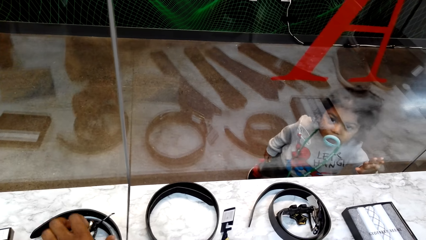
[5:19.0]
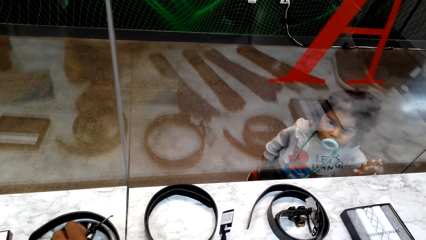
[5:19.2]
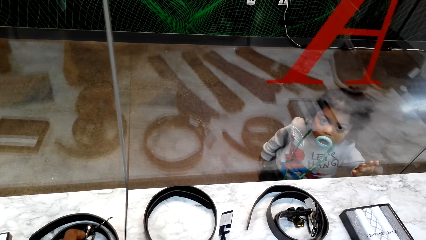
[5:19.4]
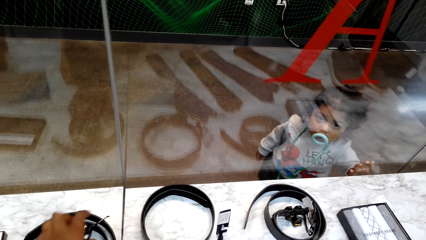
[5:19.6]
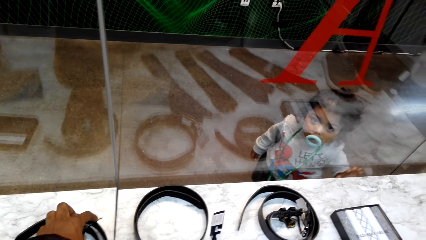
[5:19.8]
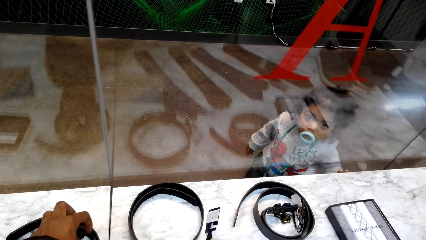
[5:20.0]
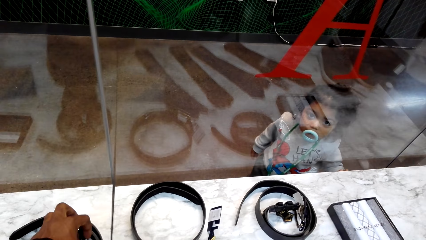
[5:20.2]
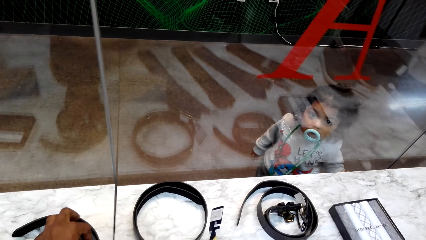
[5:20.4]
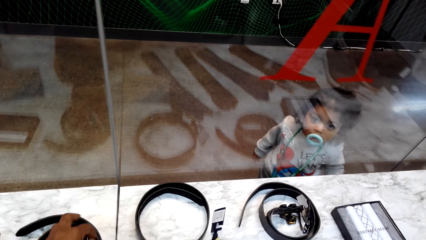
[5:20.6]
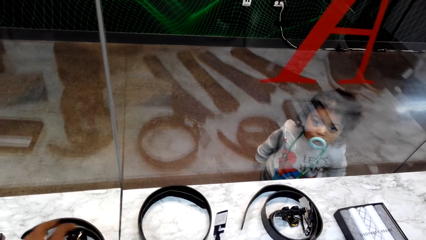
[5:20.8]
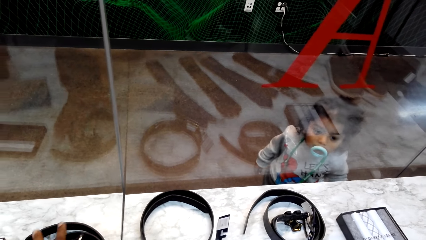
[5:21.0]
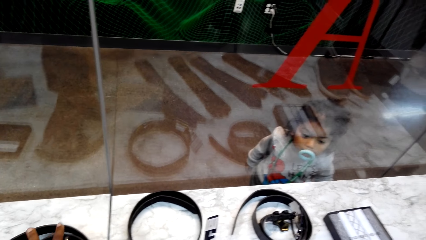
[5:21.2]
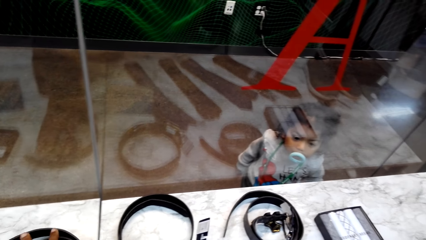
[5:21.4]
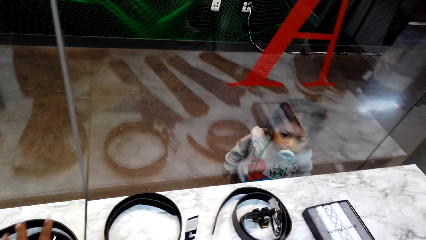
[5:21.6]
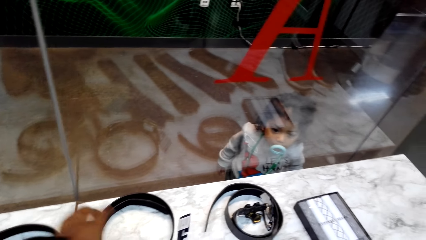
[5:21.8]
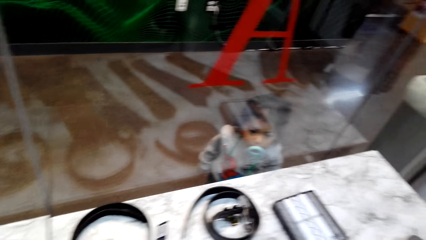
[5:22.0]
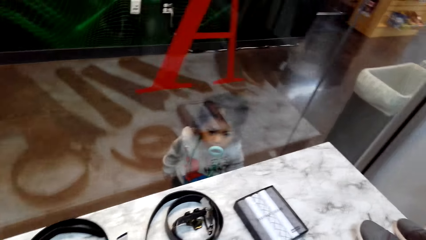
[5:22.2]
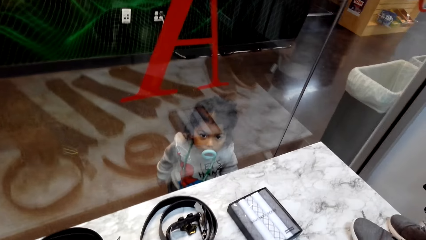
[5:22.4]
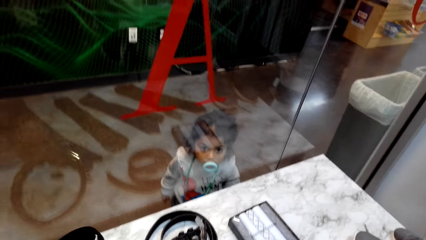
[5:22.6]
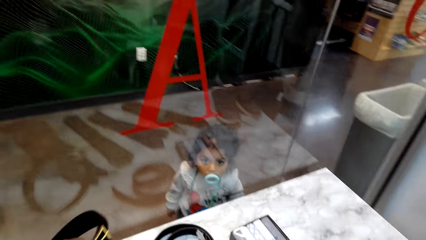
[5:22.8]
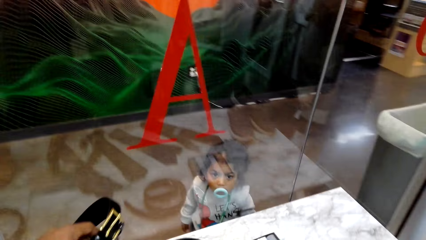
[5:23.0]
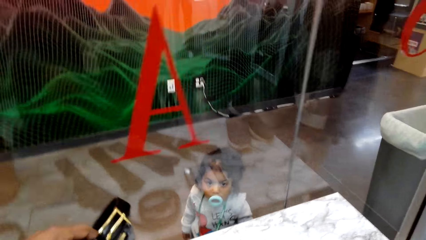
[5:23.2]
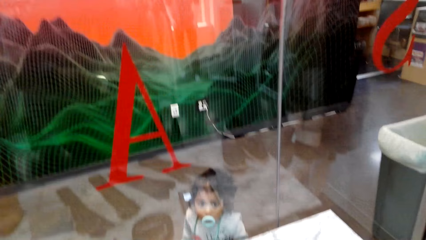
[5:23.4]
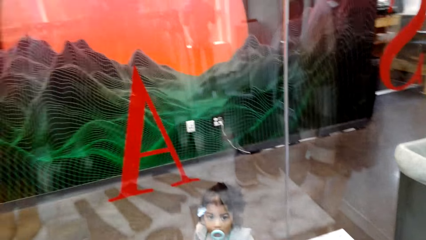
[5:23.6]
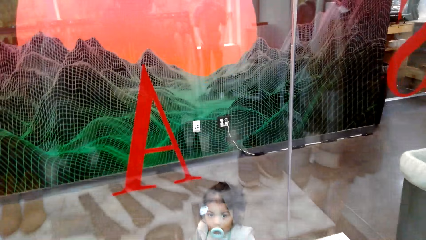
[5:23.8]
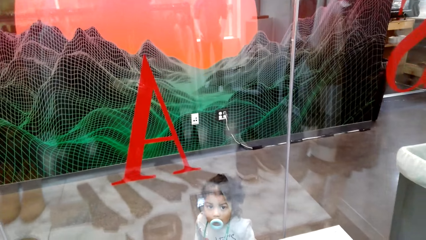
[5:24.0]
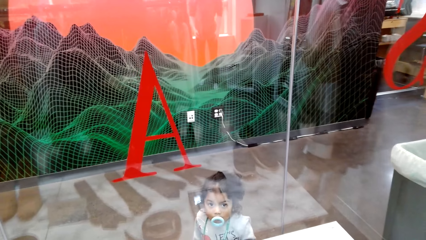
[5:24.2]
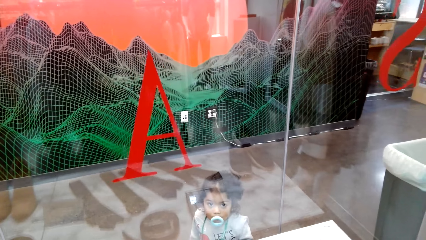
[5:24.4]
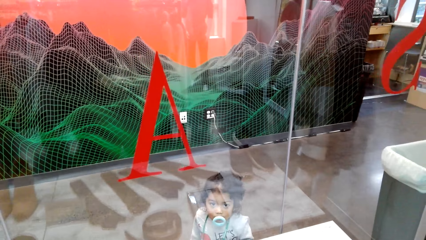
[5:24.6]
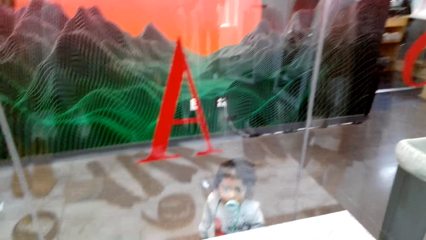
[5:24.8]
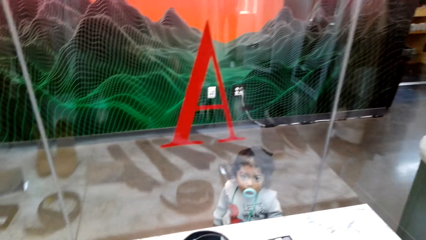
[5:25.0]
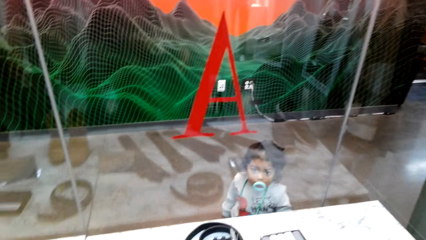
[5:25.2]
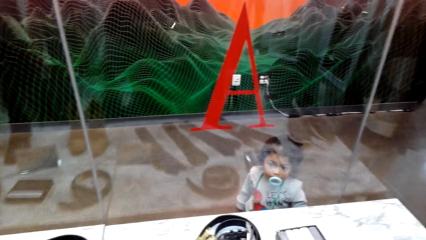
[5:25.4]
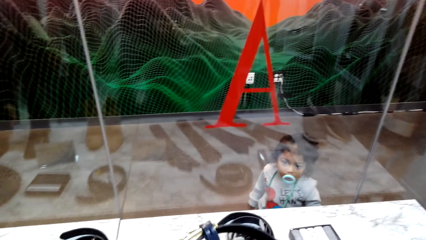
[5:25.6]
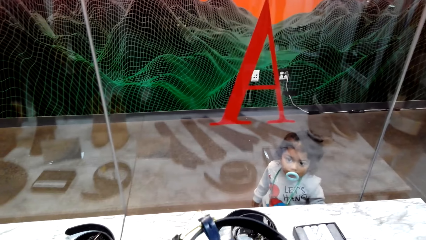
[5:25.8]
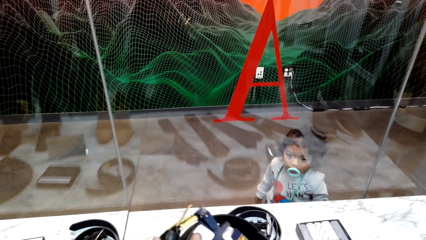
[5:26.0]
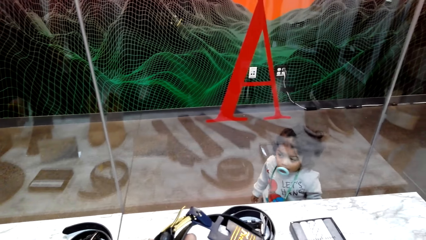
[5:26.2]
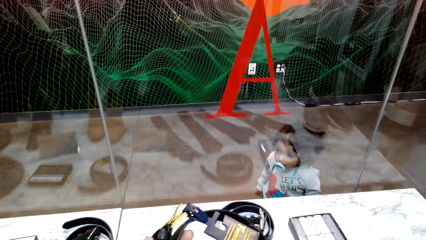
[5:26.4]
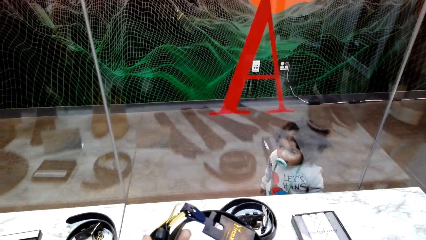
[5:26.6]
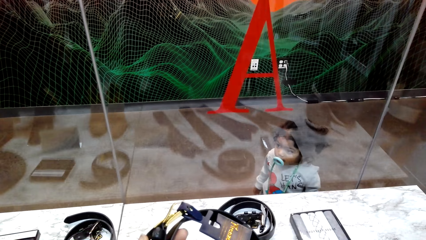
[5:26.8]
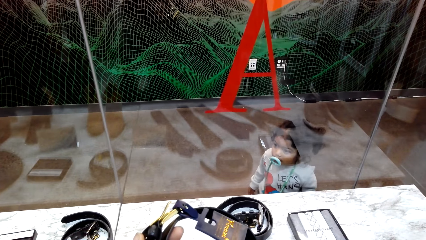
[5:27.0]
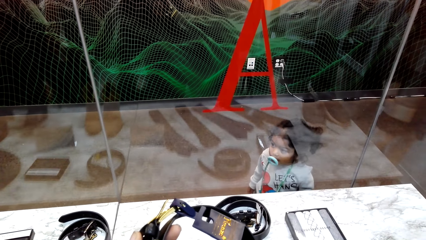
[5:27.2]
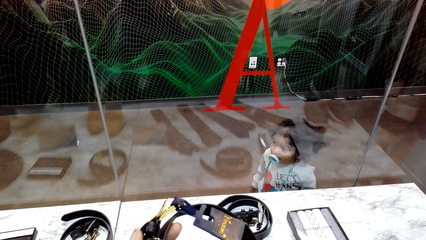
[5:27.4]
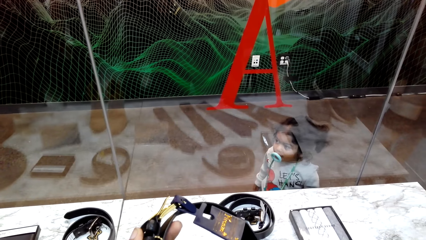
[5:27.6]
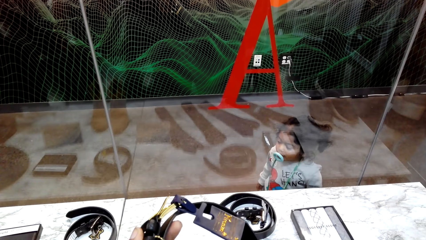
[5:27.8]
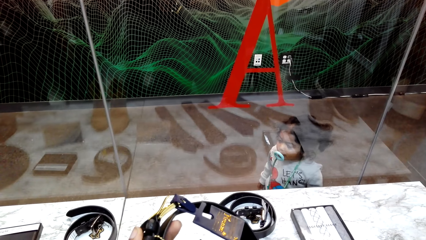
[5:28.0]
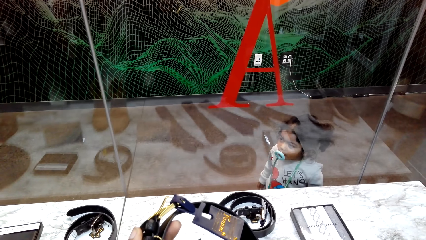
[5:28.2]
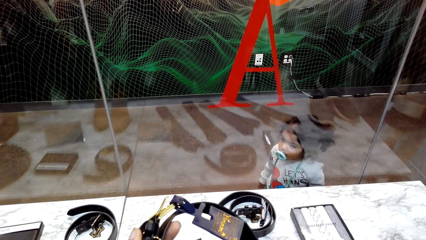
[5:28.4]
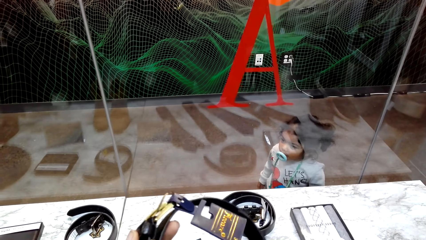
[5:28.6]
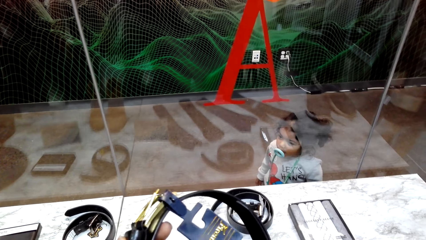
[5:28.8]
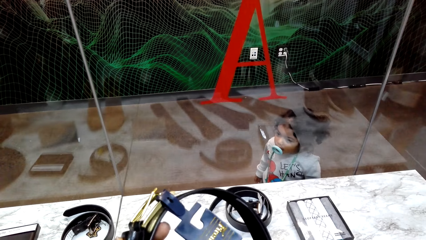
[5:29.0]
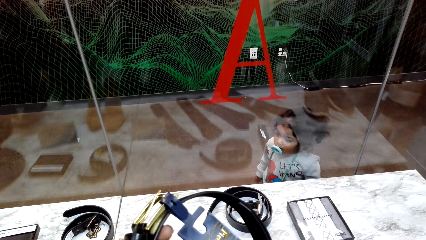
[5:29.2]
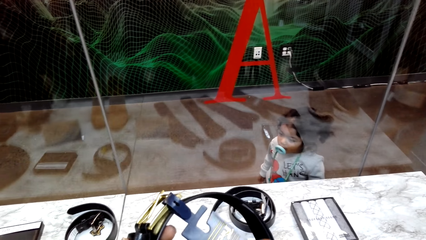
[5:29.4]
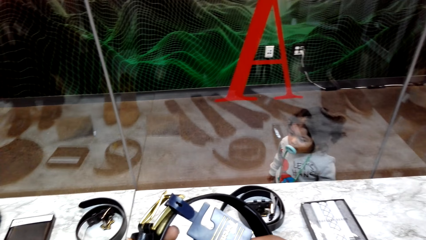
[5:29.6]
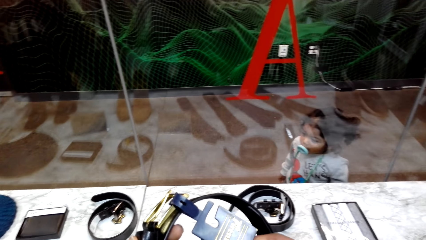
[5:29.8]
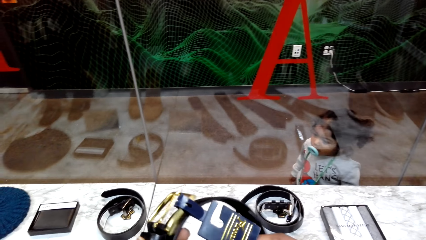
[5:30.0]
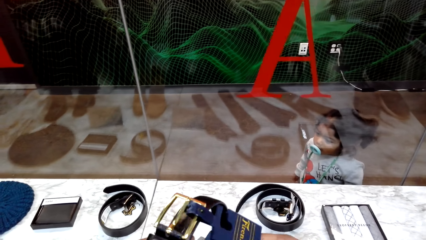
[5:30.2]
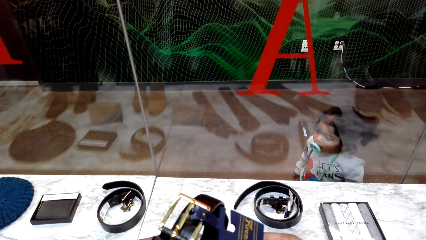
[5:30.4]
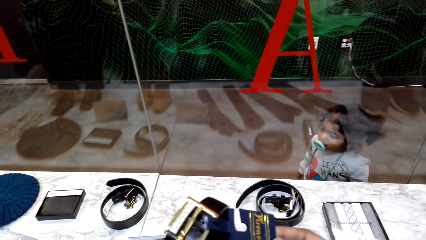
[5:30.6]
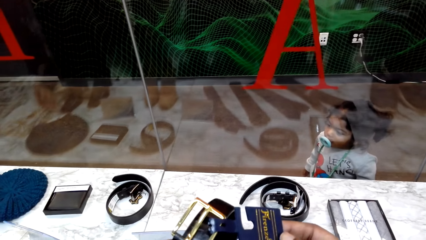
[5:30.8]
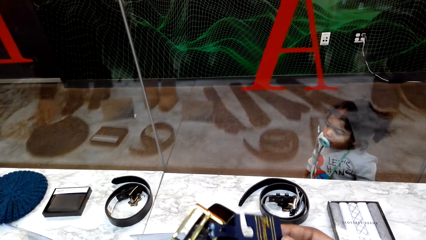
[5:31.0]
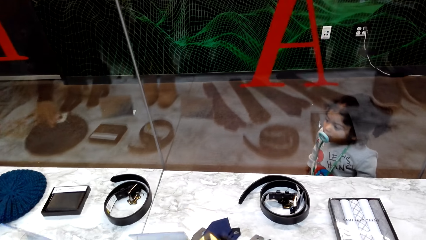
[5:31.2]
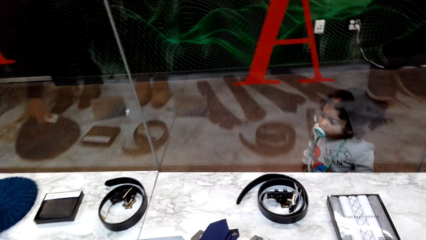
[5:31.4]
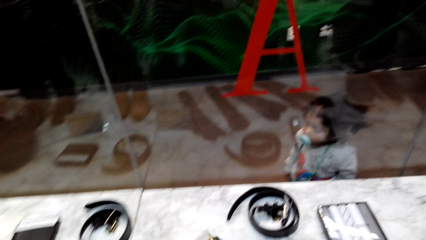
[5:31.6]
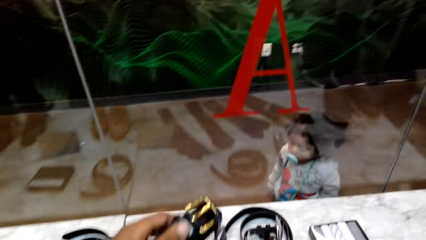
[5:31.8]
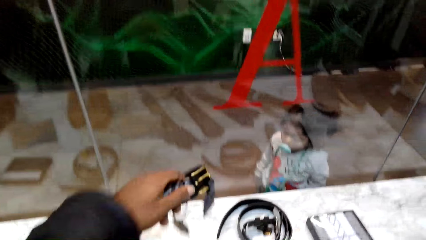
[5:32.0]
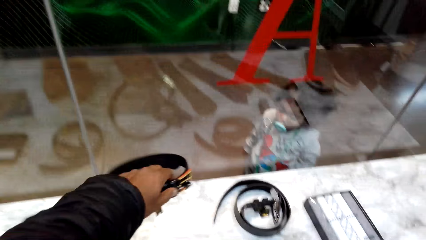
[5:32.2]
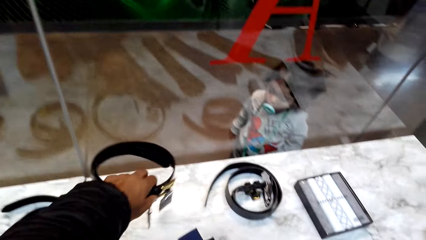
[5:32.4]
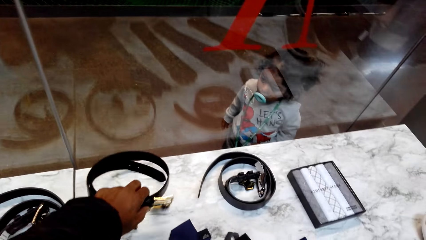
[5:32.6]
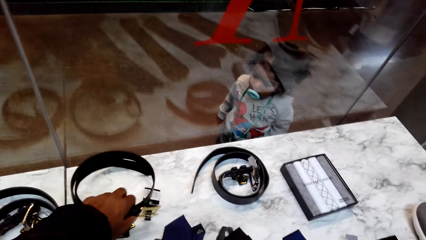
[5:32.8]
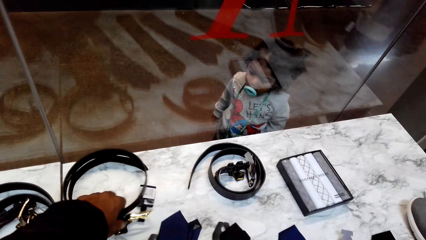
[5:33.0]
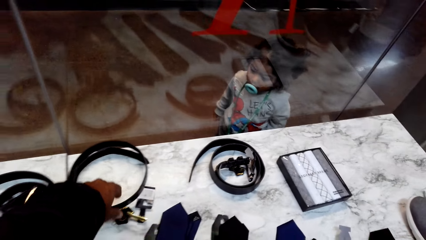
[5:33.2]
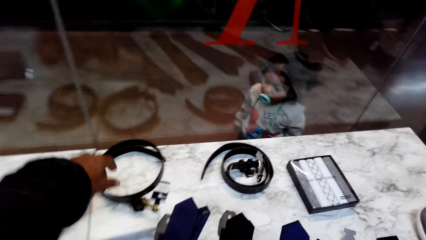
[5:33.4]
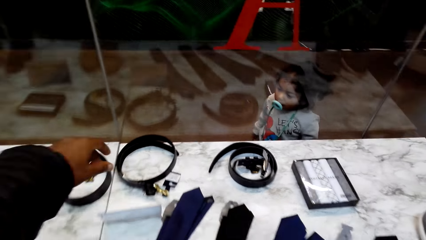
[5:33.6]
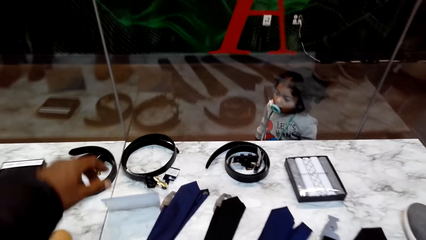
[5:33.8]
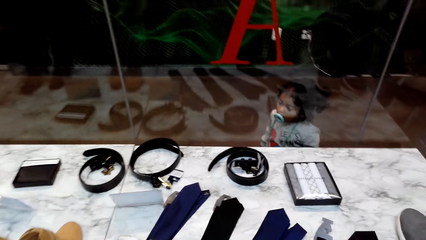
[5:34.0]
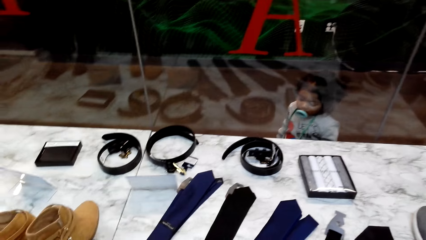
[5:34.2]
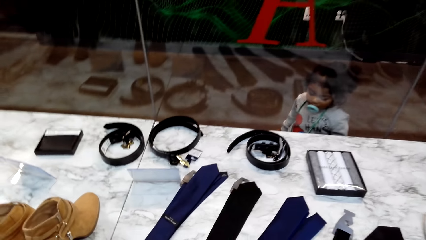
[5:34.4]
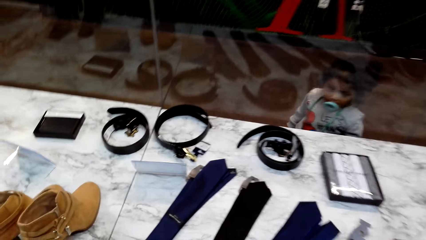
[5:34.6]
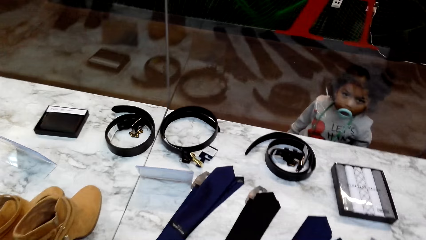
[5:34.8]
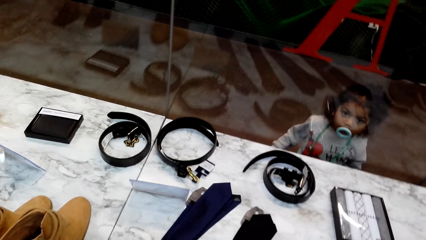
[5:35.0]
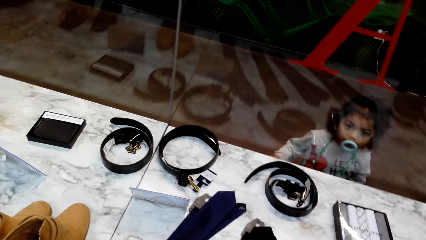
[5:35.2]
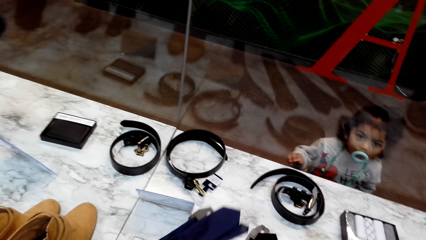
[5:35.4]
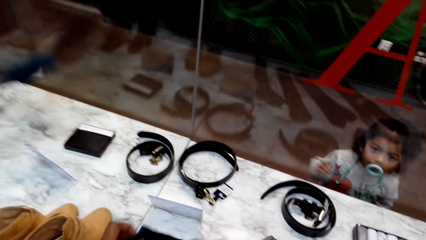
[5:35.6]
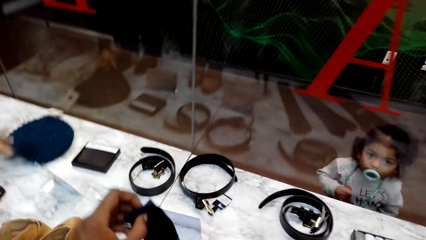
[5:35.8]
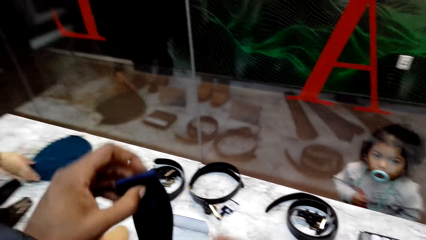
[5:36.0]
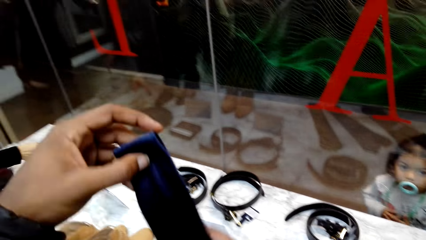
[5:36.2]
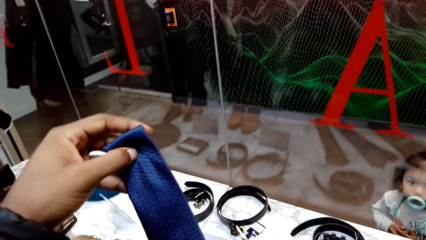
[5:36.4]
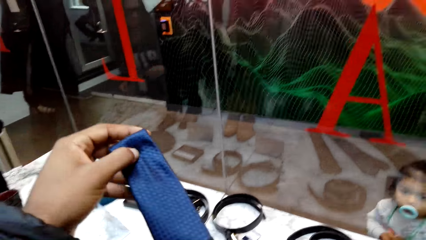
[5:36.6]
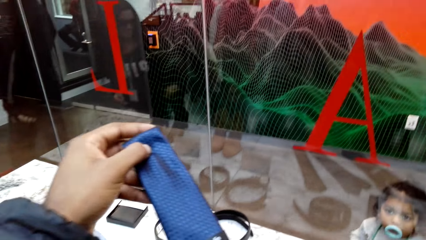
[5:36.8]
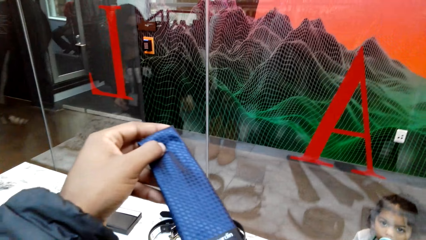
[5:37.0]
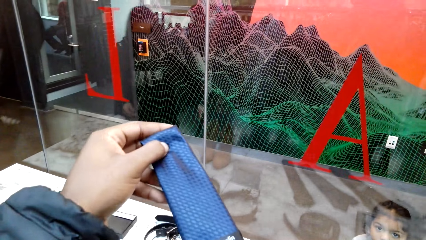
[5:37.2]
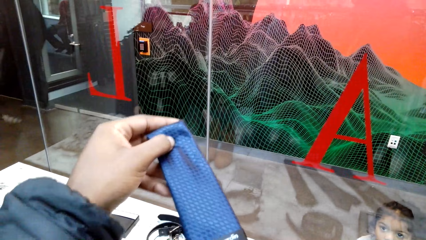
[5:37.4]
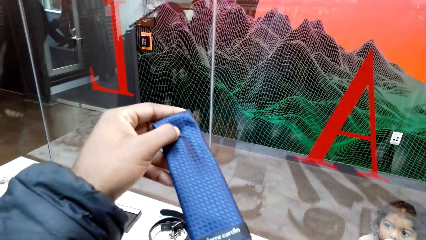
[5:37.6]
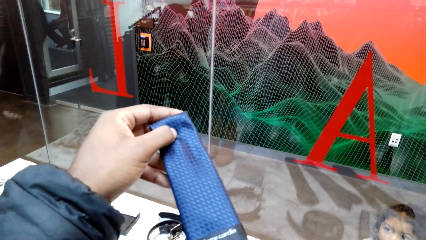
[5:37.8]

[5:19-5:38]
The camera wearer touches the belt on the table. They pick the second belt from the table. They look at the belt. They put the belt on the table. They pick another blue belt or tie from the table. They check the belt.
